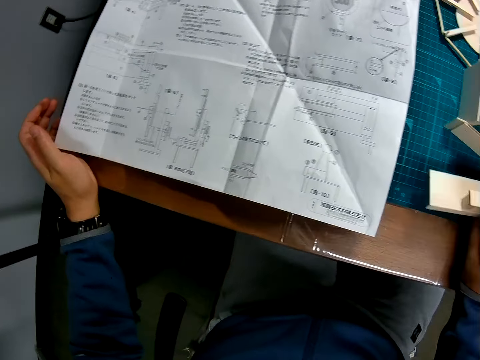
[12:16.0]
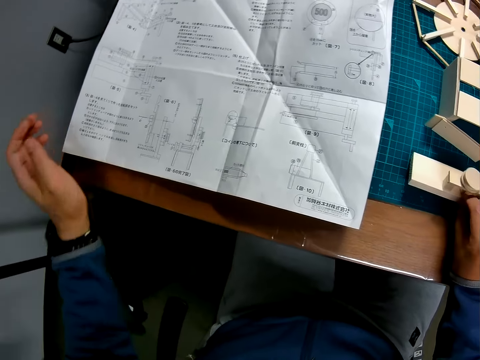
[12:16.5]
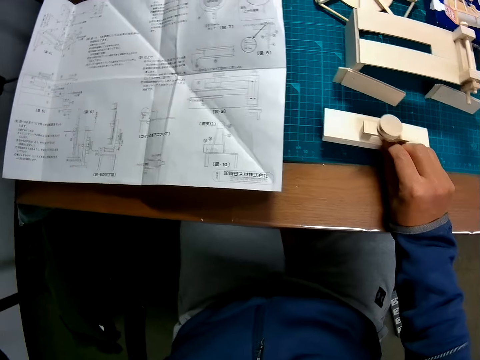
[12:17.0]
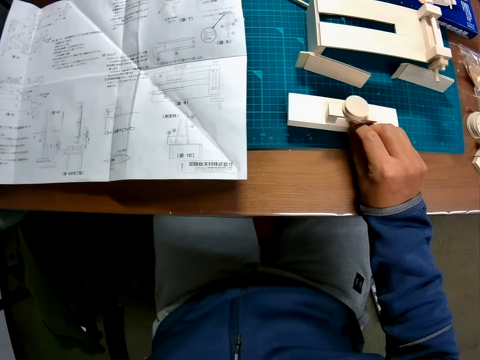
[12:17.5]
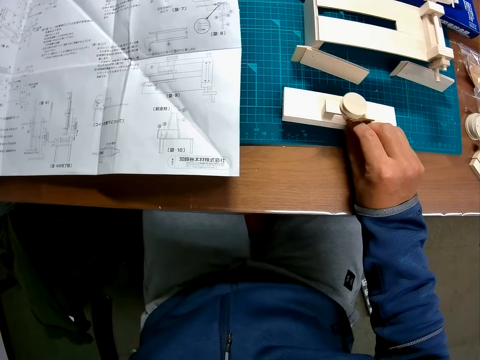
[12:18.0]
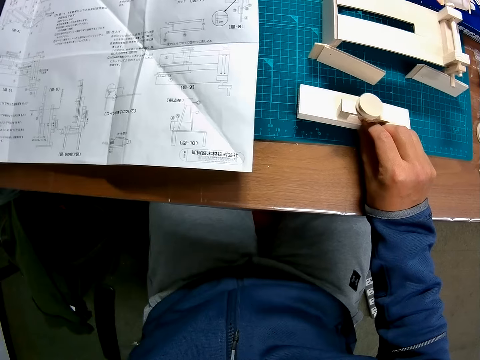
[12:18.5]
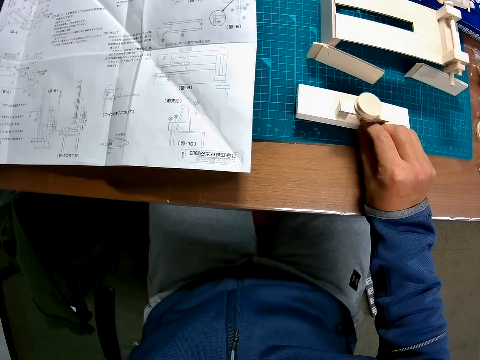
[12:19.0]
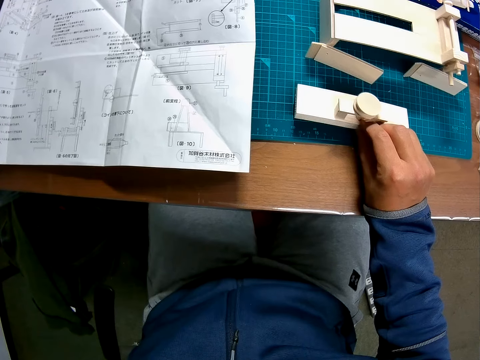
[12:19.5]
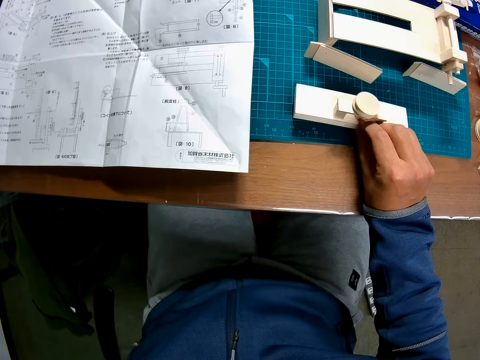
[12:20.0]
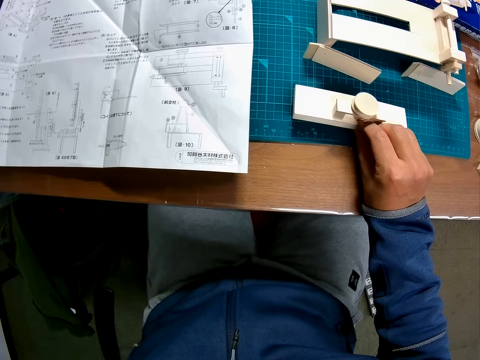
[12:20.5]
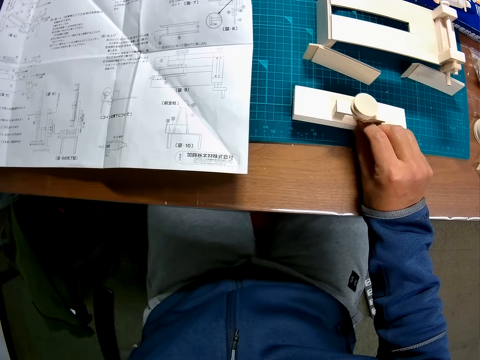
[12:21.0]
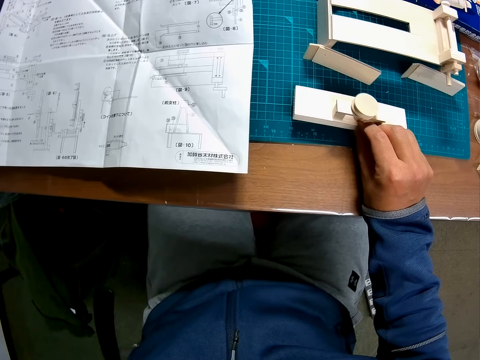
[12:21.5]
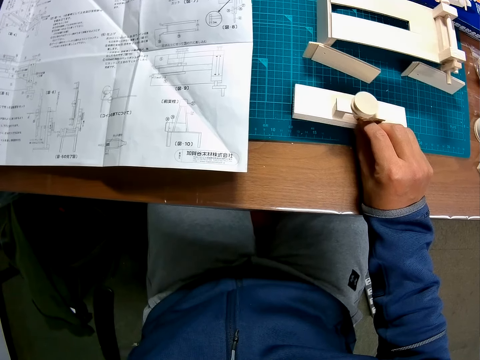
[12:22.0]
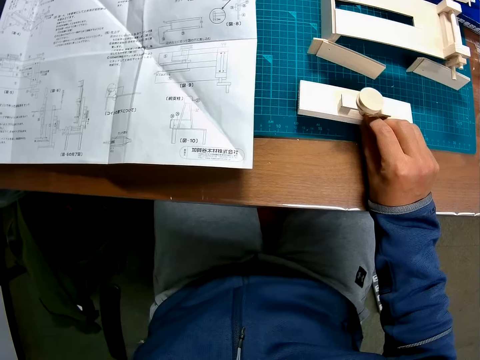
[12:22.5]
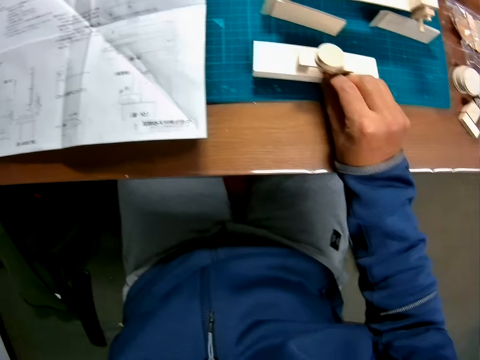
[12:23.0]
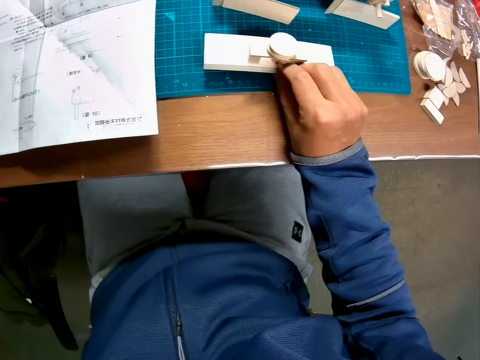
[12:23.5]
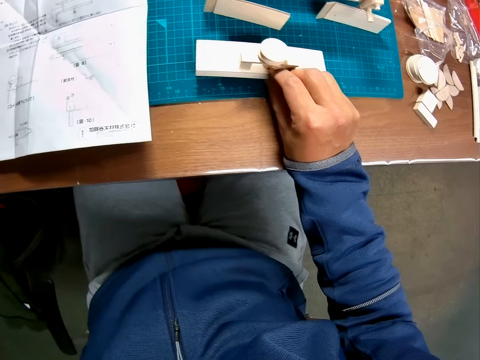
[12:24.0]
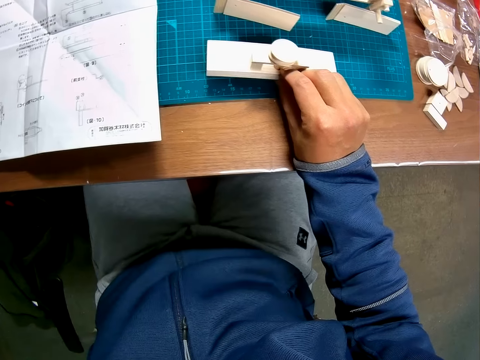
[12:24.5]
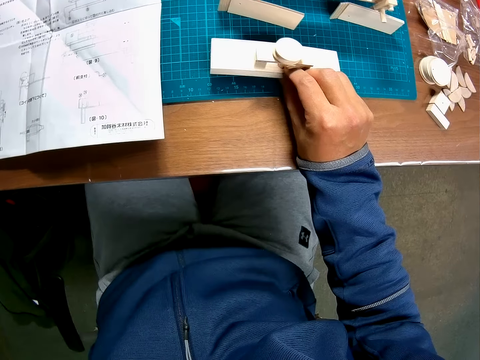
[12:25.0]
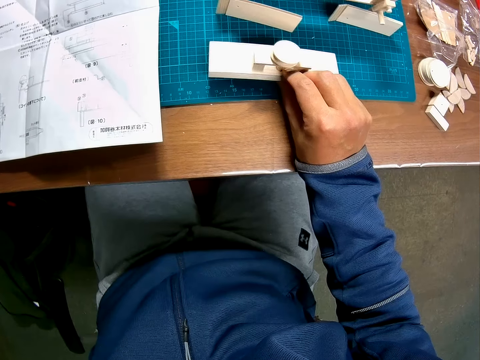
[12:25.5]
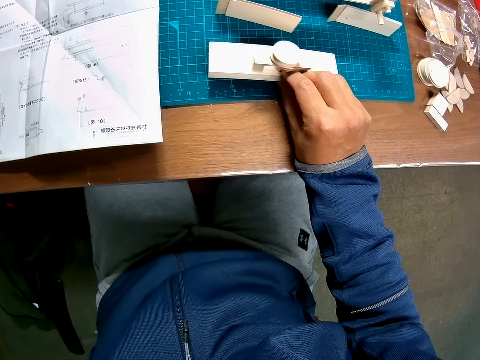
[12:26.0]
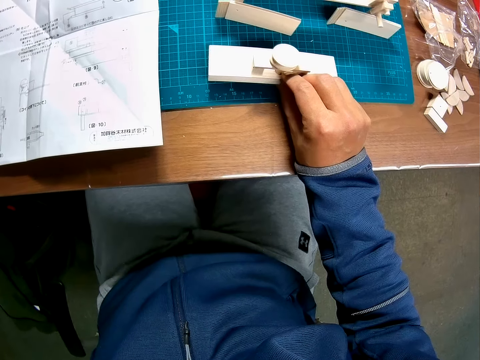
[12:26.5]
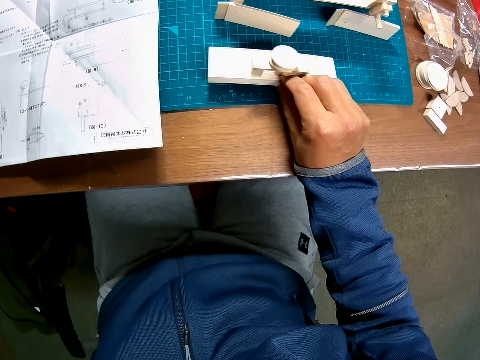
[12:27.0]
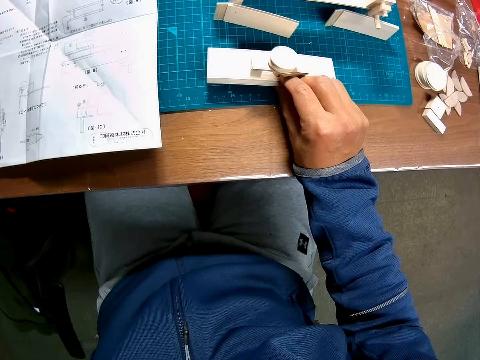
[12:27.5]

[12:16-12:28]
The camera wearer moves his hand. He holds the wooden craft on the cutting mat. He stares at the wooden craft and the manual paper.

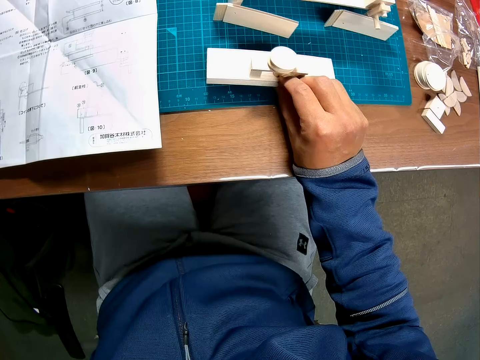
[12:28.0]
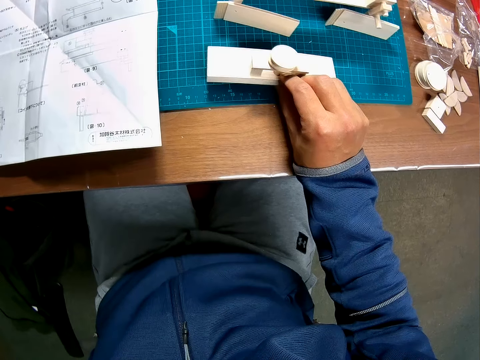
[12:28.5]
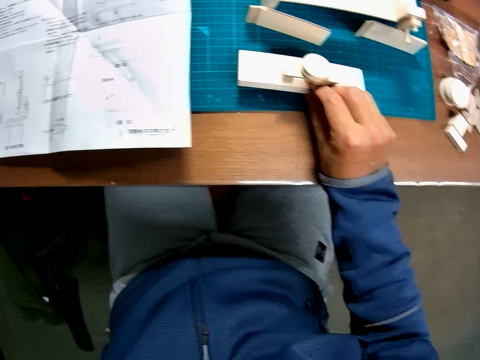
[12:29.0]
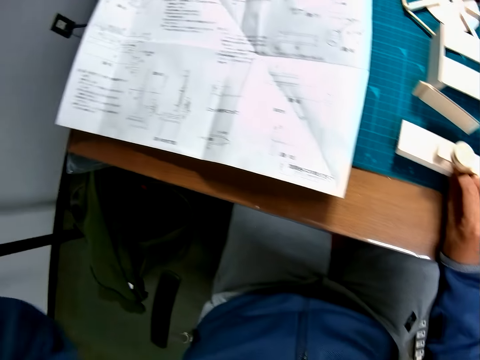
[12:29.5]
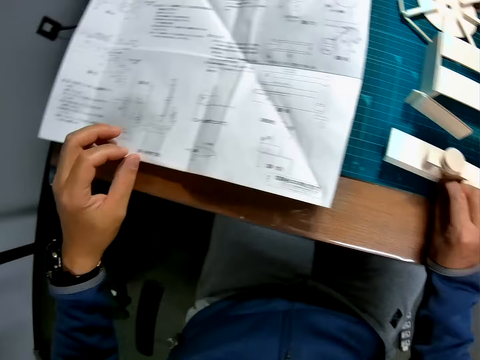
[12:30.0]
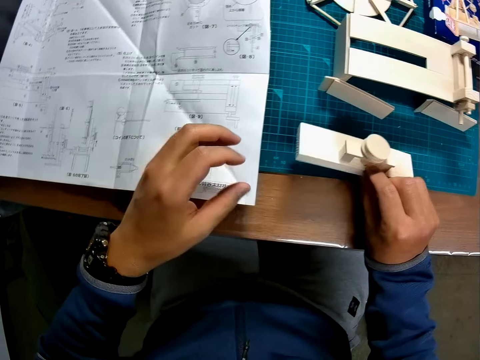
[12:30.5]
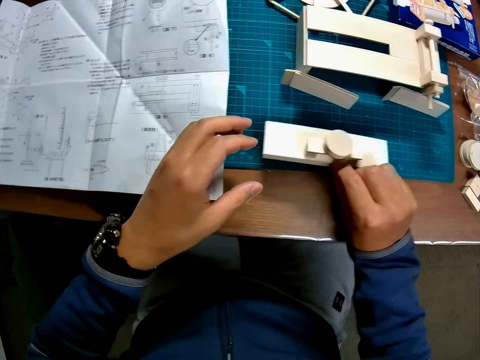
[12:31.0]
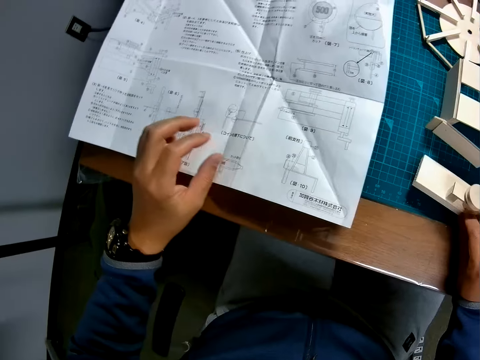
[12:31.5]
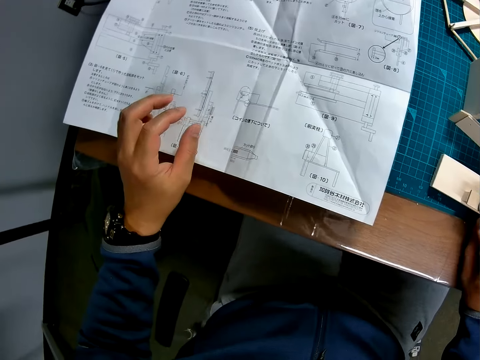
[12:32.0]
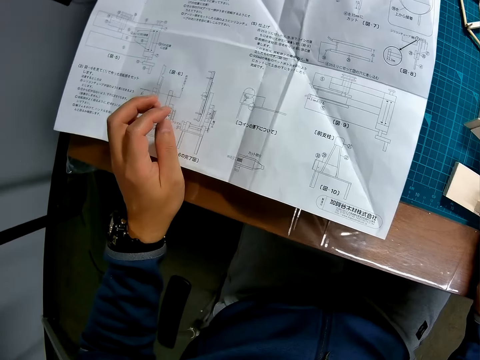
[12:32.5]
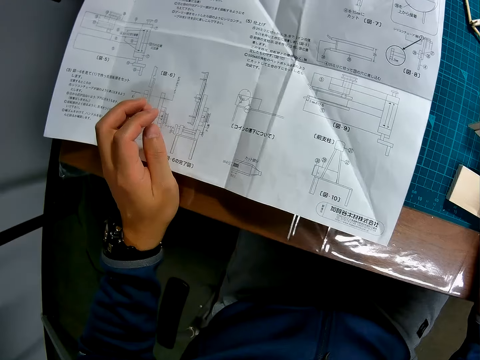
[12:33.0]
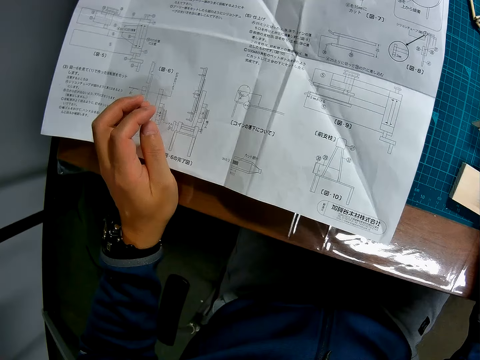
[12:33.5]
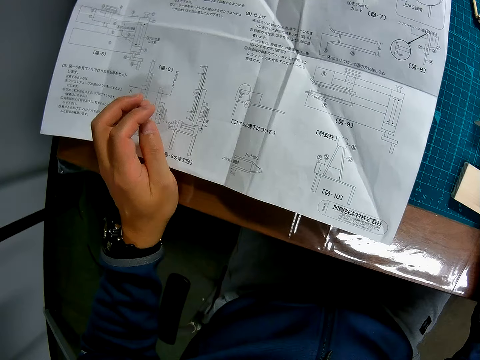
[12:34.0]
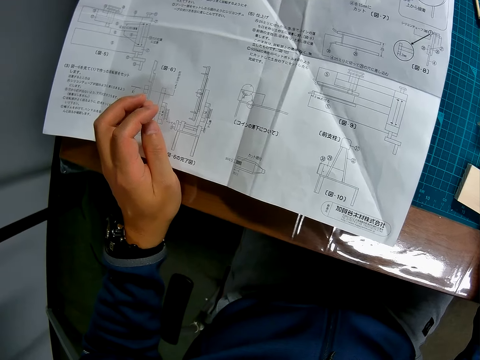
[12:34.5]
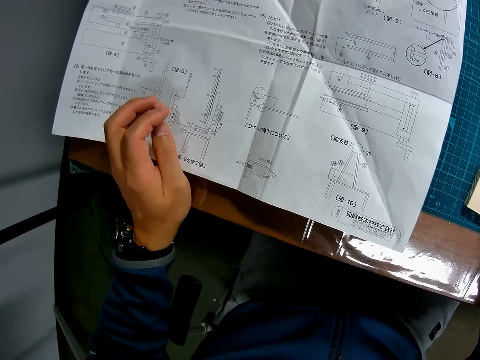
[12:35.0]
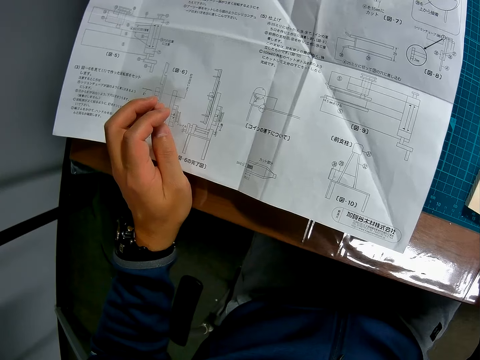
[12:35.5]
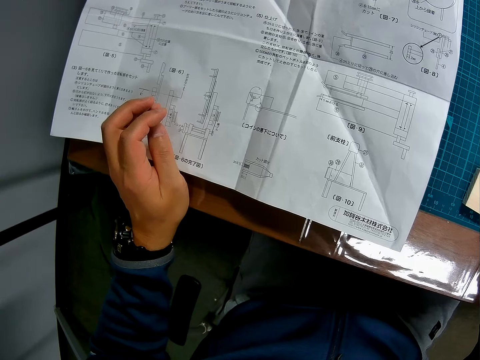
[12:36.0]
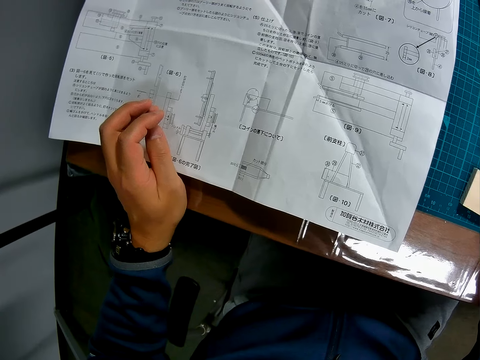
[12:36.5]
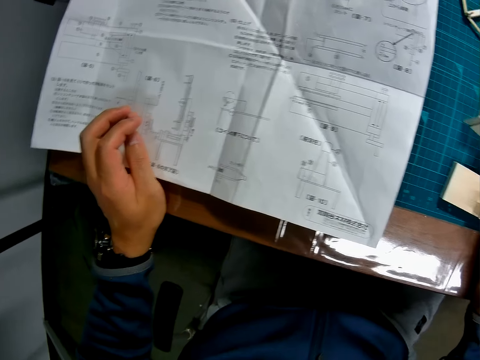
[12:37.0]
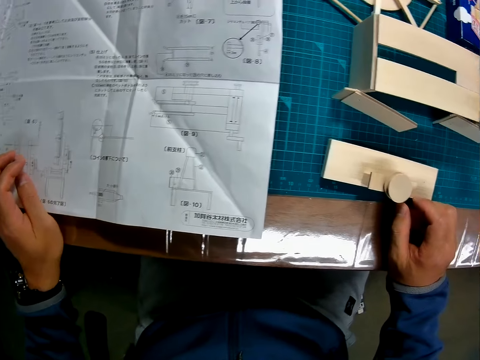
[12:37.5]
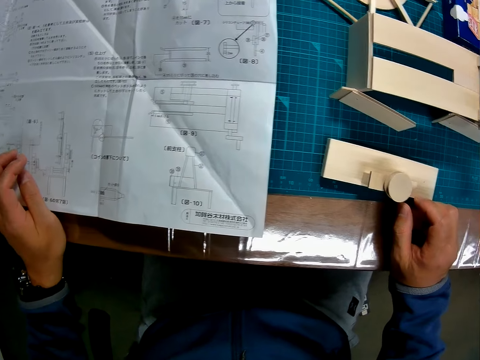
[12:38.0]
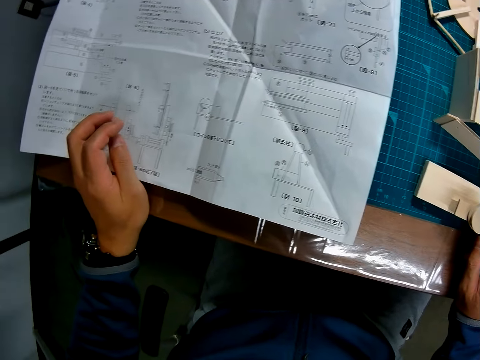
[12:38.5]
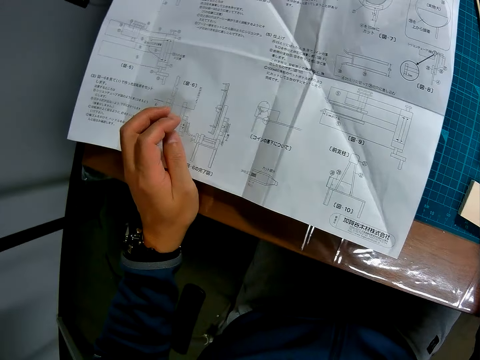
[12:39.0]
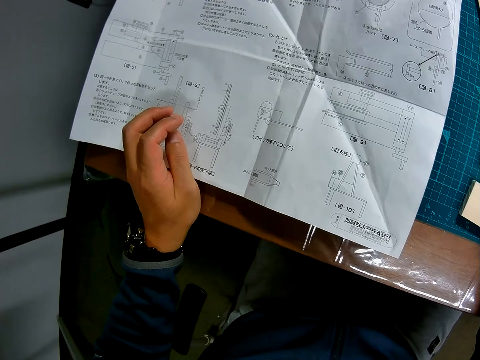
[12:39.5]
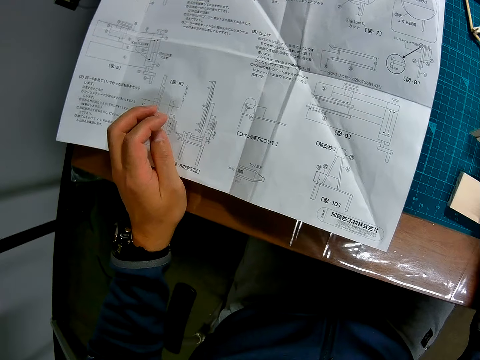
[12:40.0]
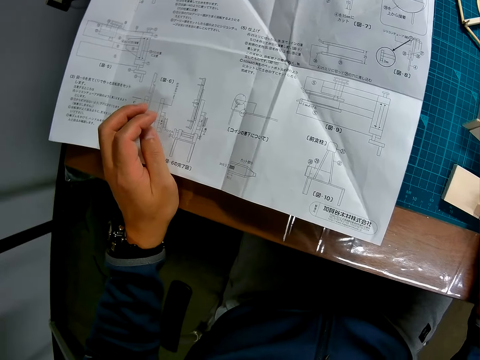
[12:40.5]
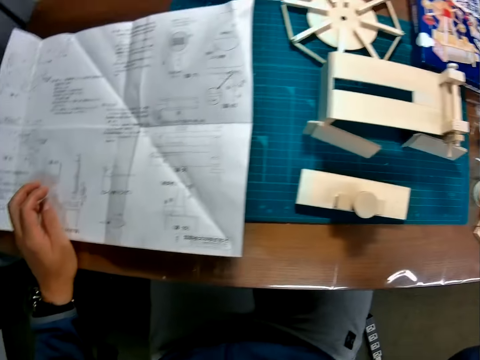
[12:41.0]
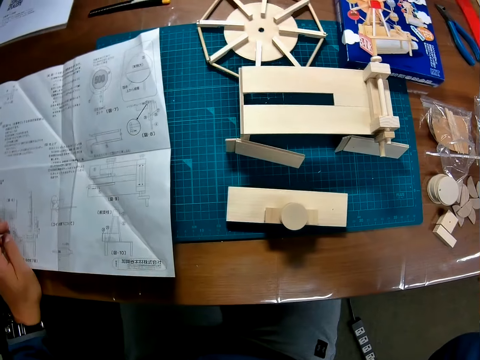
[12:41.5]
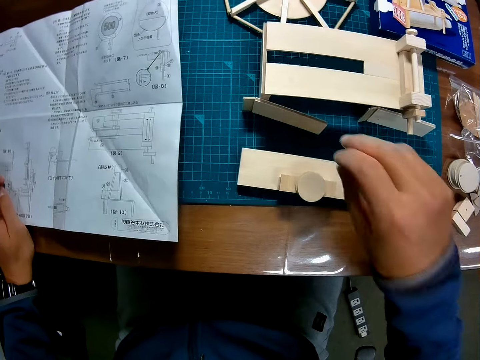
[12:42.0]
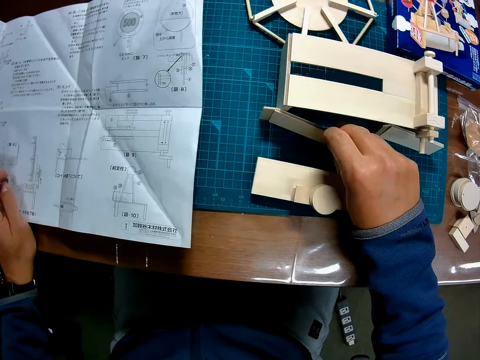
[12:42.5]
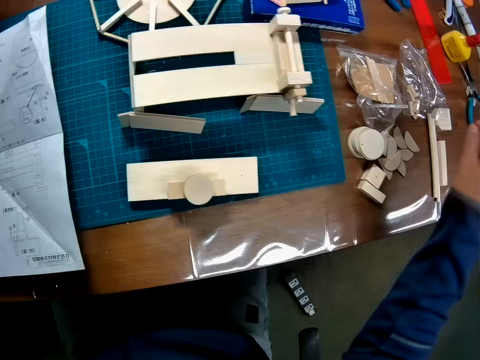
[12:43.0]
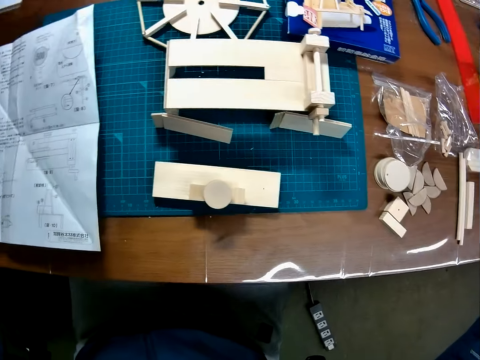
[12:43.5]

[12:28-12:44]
The camera wearer moves his hand. He picks up the wooden craft from the cutting mat. He drops the wooden puzzle piece in his right hand on the table. He places his left hand partly at the edge of the table and on the paper. He stares at the manual paper. He touches a wooden puzzle piece on the table with his right hand.
